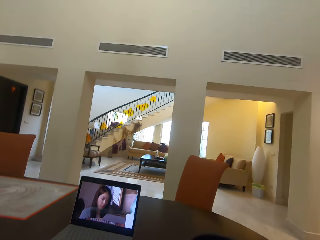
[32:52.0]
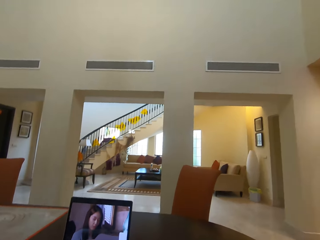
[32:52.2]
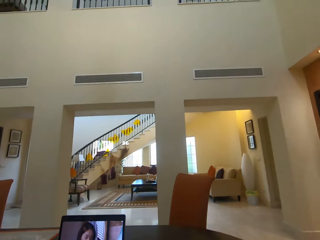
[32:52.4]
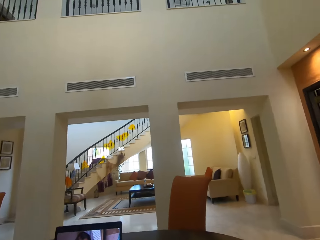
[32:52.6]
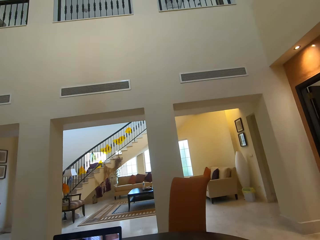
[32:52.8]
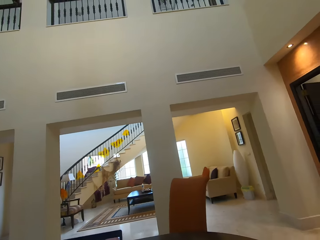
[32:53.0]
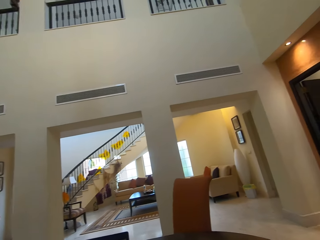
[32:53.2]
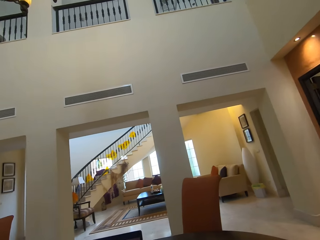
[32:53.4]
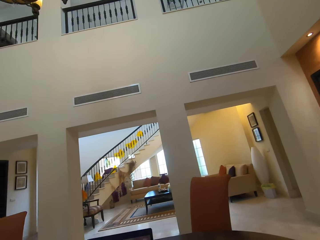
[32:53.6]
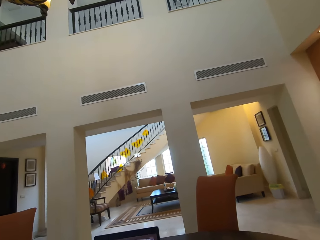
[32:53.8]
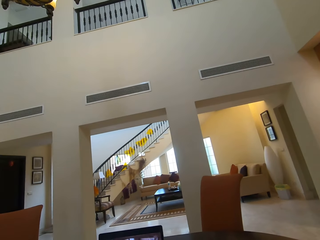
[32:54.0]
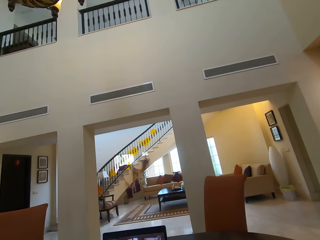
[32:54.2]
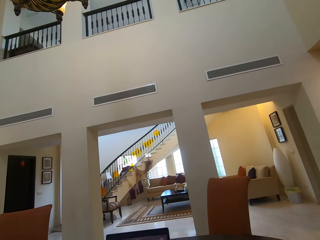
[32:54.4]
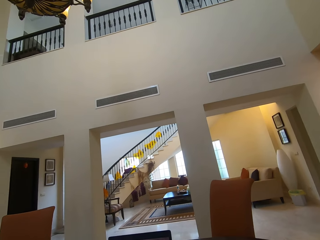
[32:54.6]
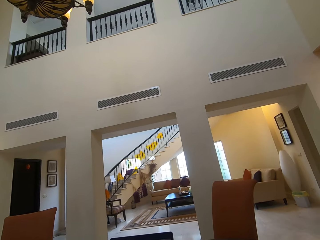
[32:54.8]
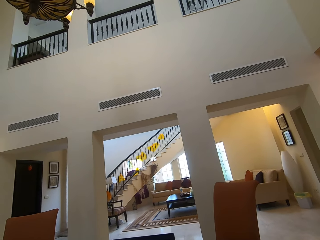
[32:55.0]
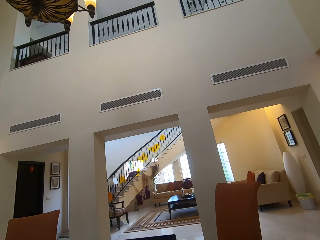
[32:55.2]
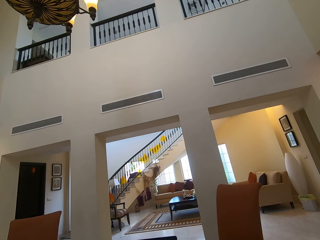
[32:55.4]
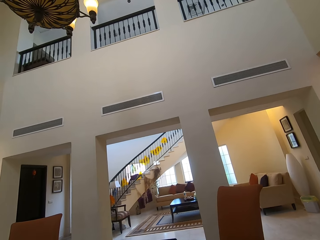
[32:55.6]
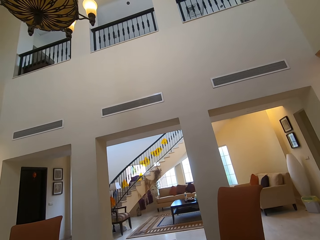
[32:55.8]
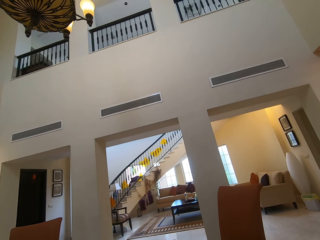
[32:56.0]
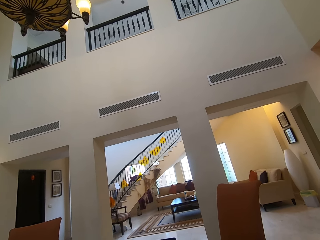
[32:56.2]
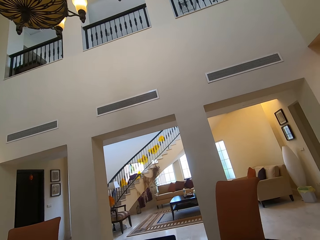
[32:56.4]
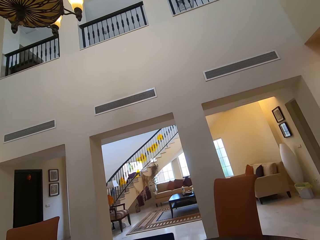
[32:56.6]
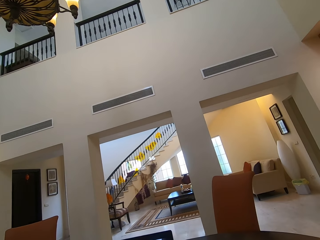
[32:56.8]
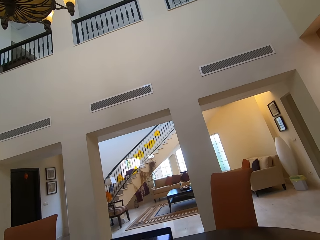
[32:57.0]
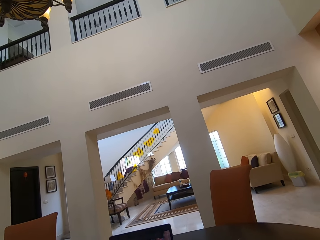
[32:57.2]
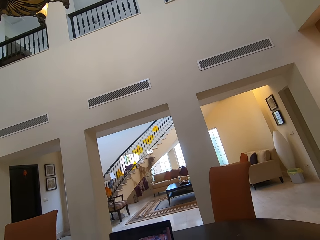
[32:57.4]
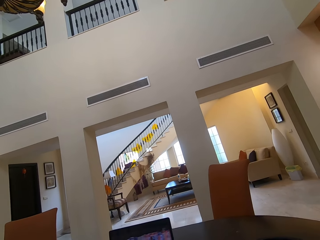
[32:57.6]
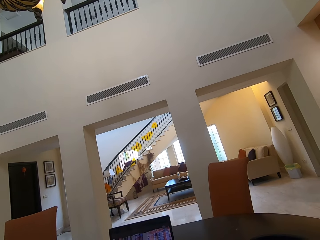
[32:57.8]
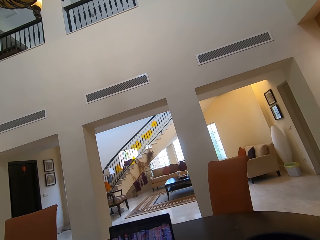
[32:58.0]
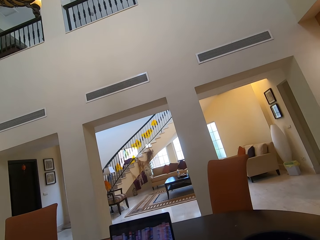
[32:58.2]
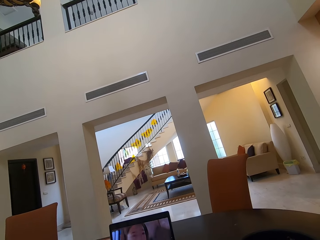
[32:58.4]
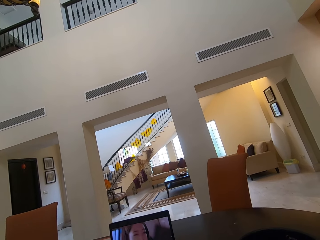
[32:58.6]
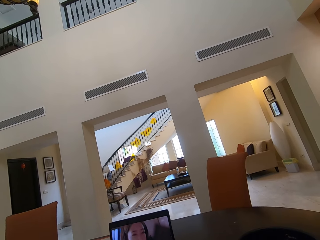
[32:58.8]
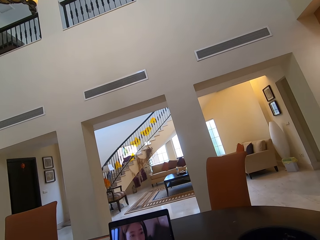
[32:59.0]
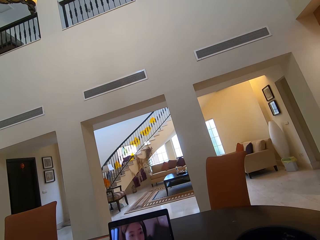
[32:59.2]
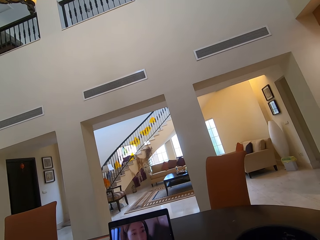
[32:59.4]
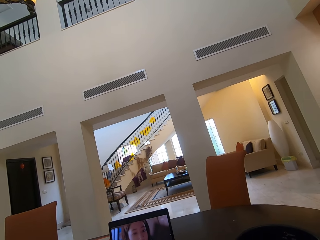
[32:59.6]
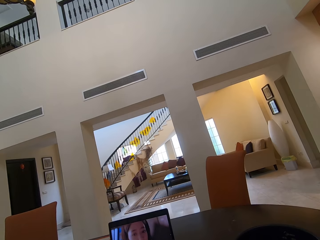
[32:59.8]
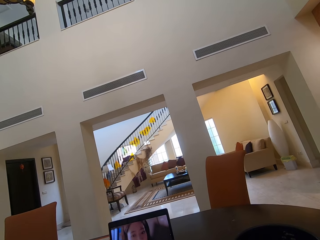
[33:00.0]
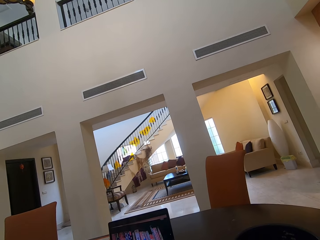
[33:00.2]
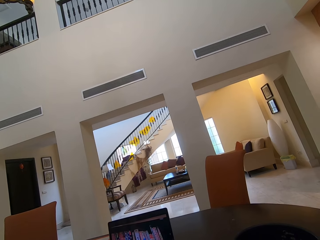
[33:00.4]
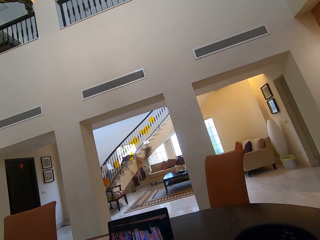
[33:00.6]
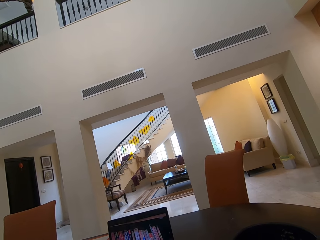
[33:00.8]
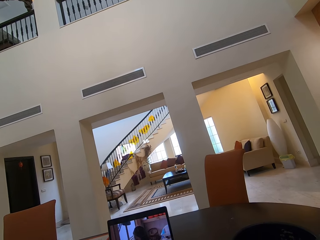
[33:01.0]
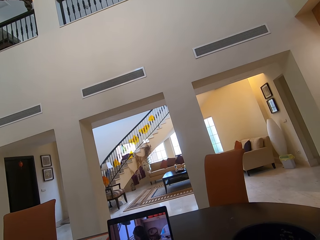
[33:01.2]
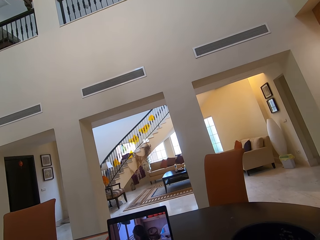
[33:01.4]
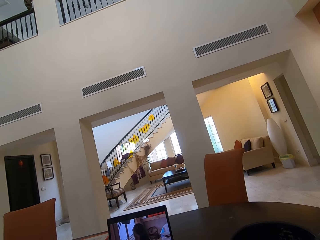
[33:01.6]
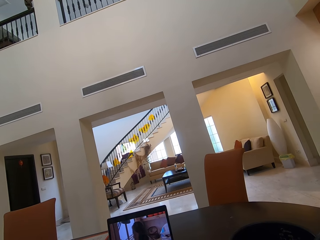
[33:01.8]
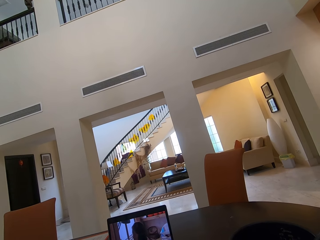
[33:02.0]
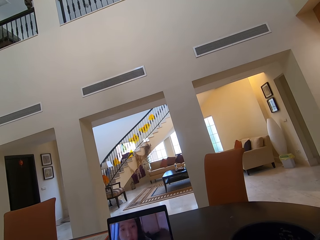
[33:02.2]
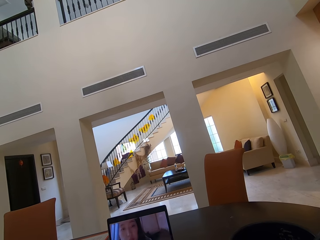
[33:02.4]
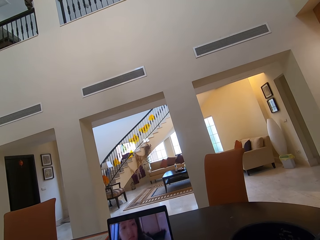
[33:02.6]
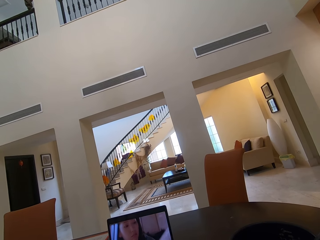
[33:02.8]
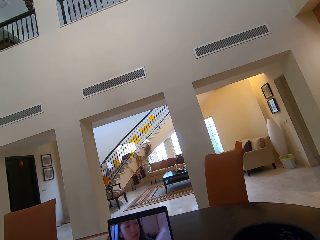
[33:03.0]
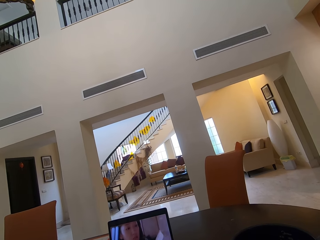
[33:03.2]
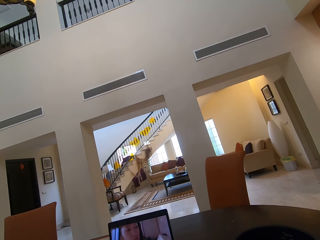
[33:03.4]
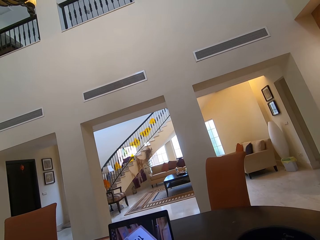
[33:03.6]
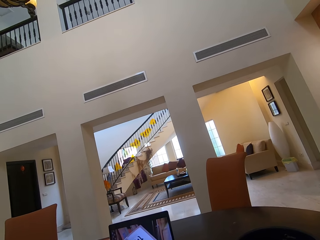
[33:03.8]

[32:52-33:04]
The camera wearer looks around.

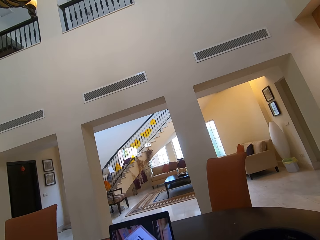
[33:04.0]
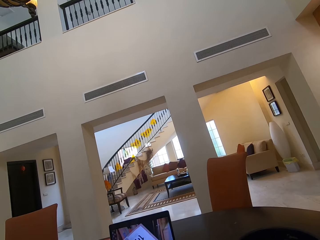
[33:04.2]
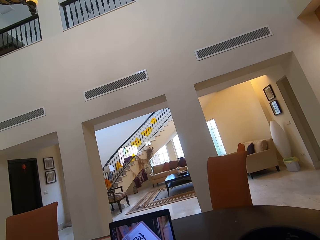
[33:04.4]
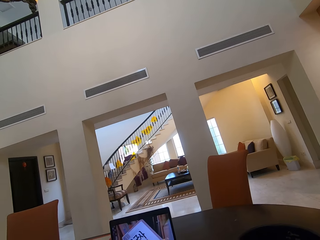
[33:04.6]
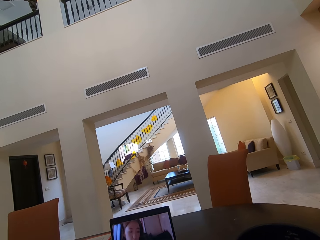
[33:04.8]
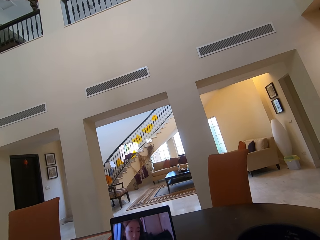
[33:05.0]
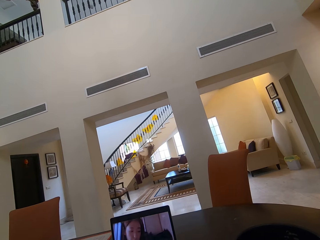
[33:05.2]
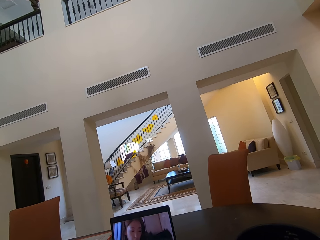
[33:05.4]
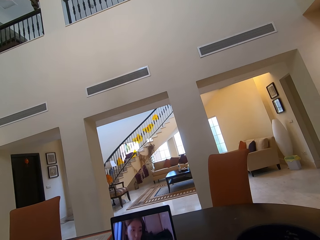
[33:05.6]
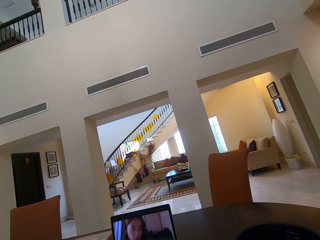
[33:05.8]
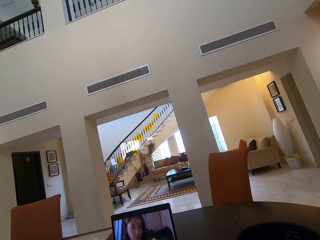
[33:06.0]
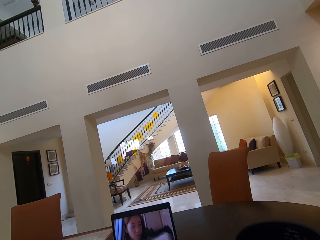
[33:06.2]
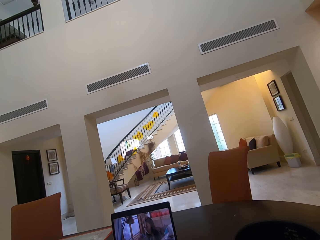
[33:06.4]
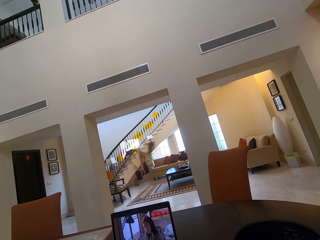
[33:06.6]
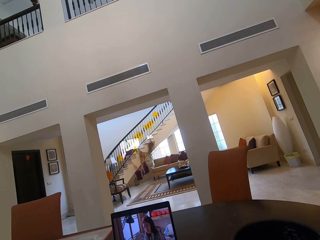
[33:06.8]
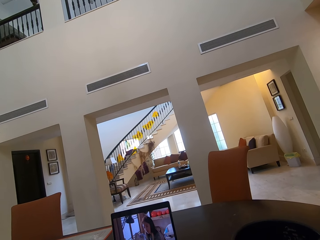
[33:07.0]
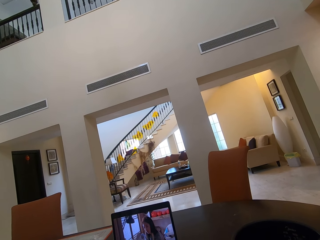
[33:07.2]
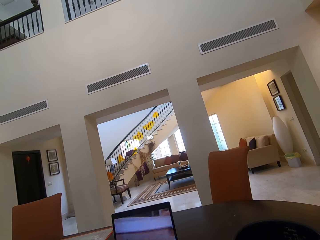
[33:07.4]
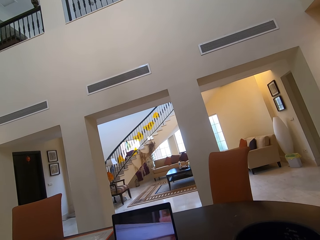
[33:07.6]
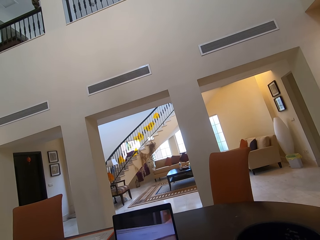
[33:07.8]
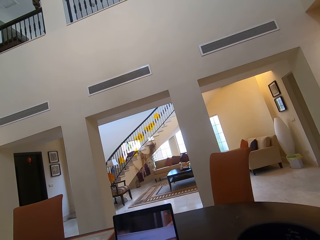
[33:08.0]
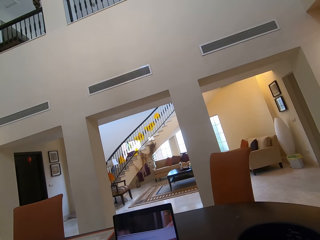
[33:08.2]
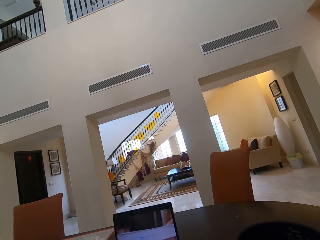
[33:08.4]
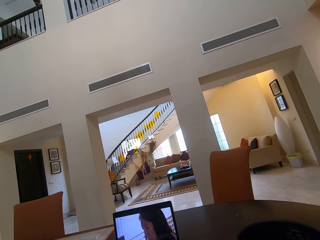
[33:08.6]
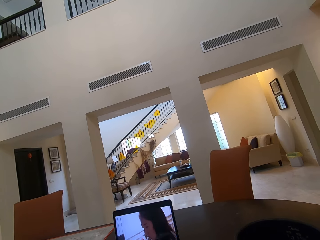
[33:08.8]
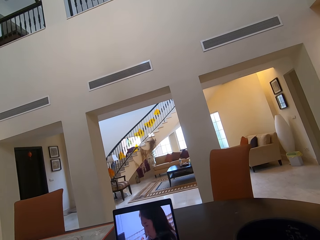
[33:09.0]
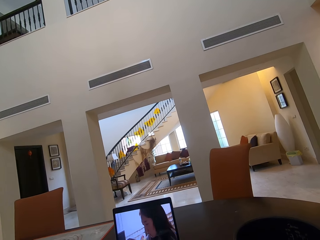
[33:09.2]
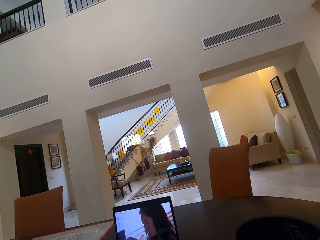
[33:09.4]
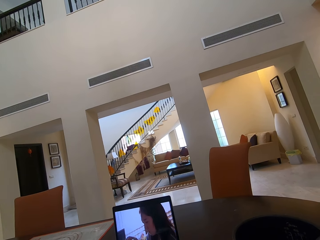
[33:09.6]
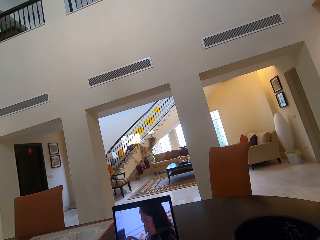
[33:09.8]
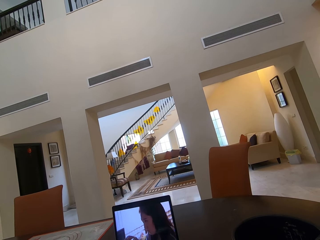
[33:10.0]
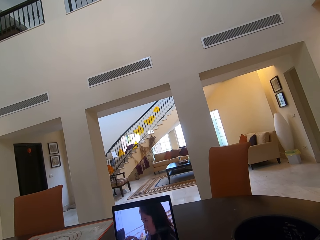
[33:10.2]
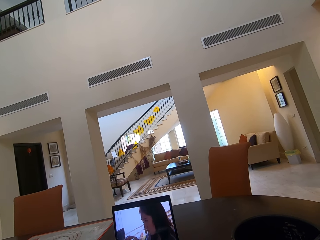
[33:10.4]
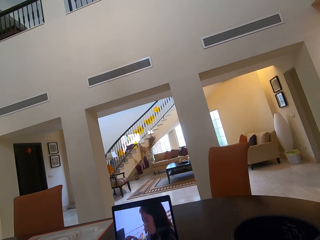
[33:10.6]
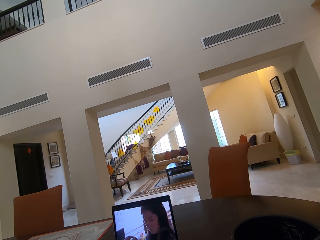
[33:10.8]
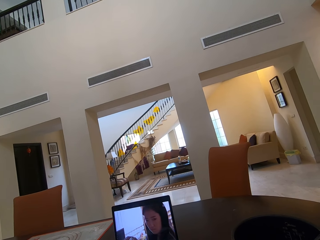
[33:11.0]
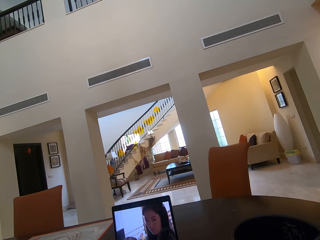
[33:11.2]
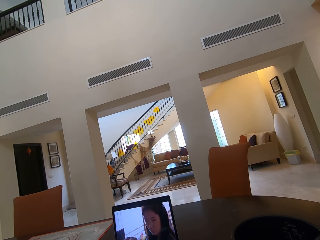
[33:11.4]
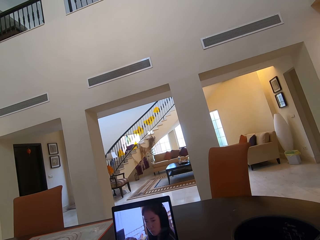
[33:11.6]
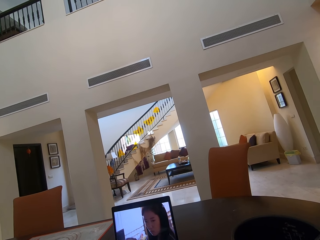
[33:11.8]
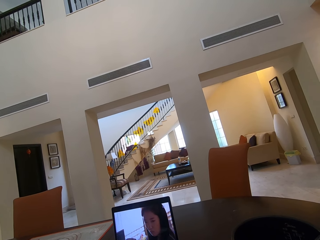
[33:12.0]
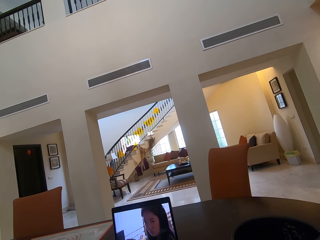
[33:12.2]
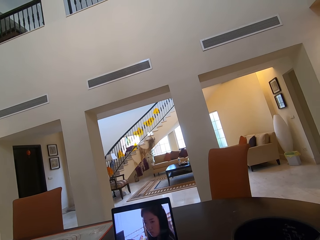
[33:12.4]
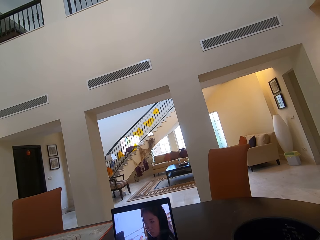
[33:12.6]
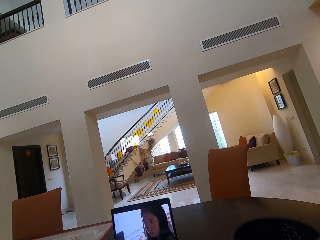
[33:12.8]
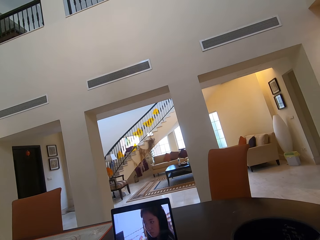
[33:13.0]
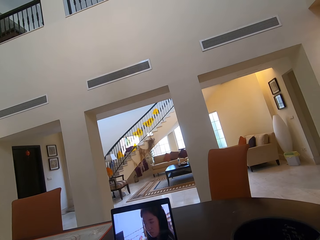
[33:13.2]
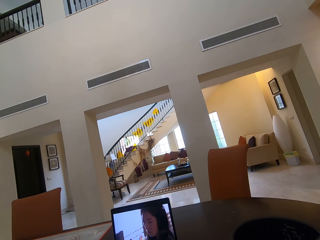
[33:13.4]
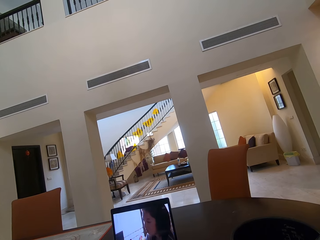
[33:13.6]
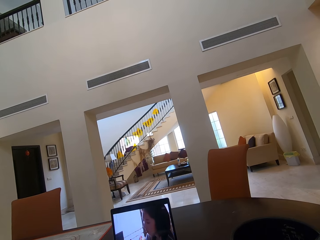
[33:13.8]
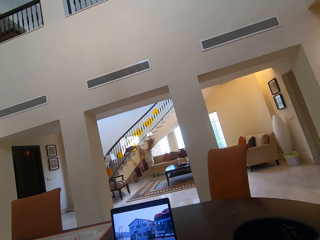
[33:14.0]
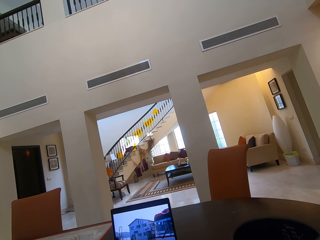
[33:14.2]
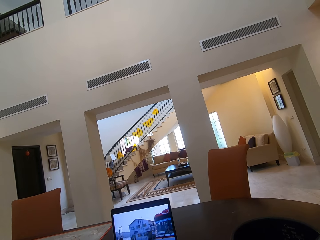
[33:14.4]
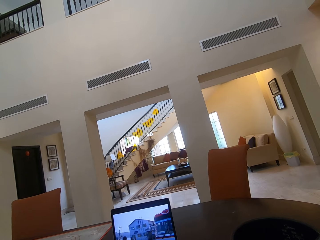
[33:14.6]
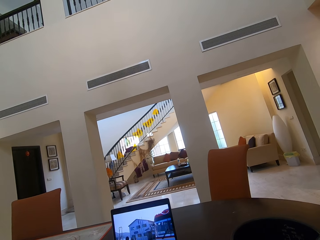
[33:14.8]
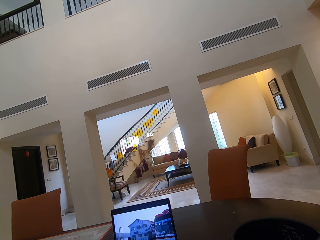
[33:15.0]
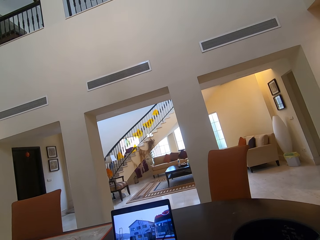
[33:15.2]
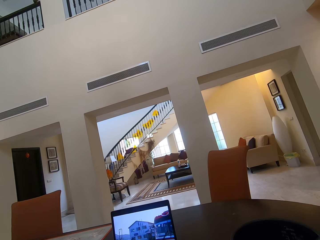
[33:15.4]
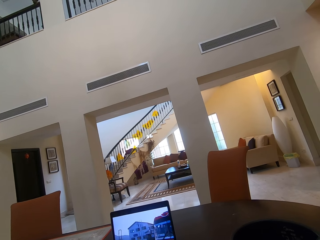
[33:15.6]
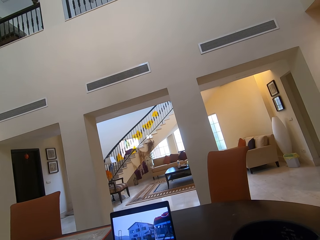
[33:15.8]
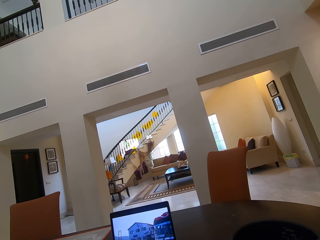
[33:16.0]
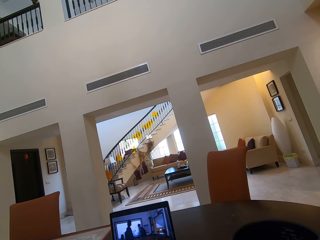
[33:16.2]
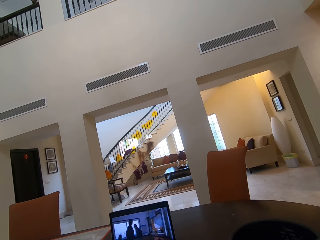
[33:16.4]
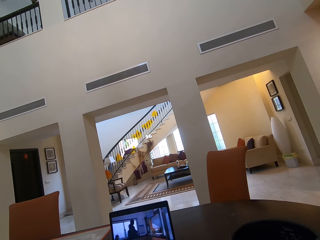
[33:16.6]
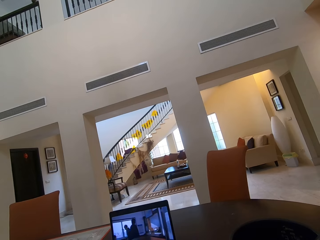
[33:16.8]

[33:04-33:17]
The camera wearer watches a movie.
